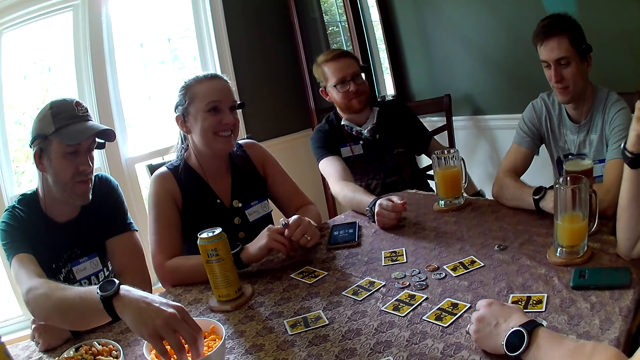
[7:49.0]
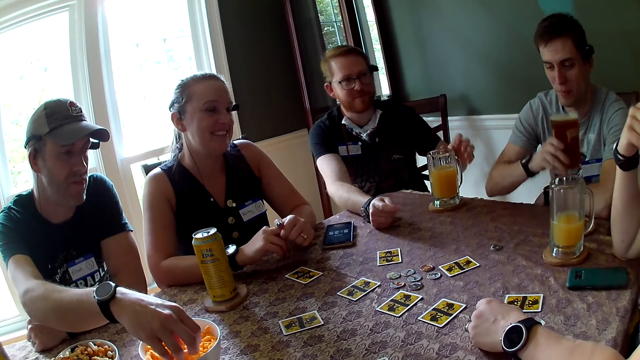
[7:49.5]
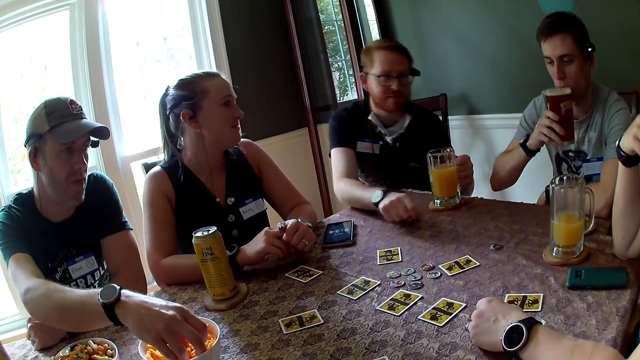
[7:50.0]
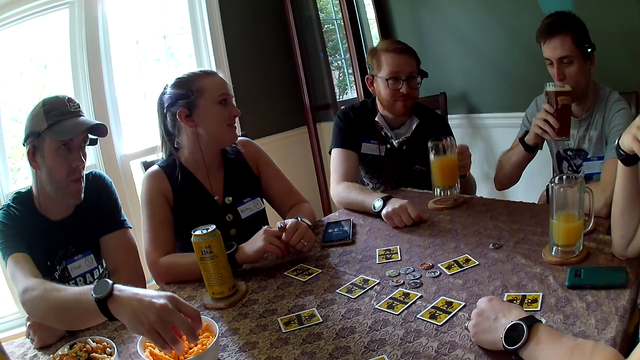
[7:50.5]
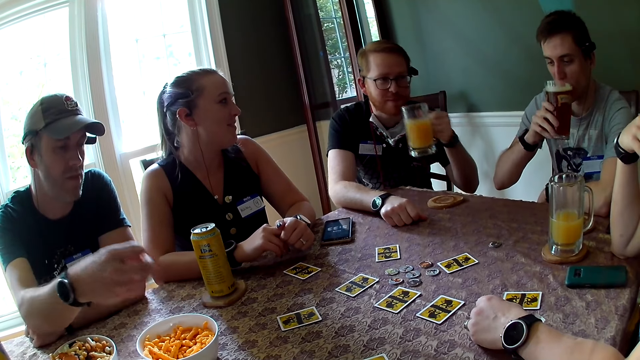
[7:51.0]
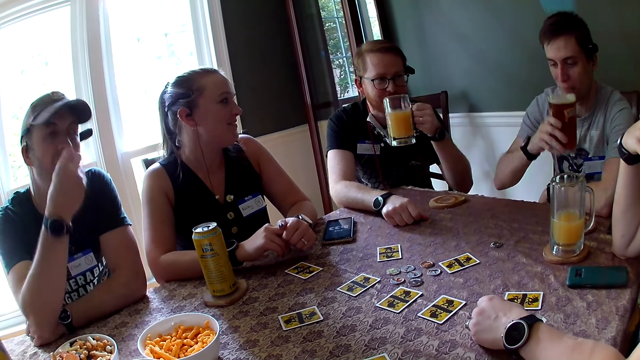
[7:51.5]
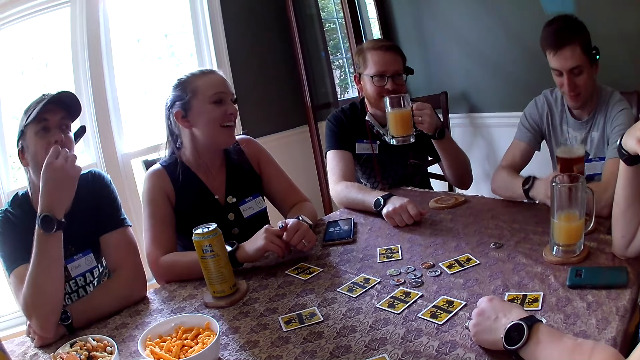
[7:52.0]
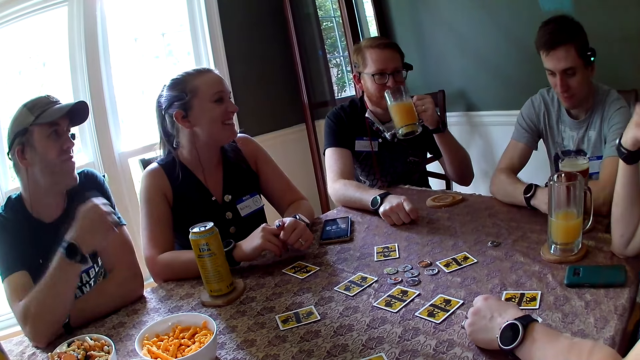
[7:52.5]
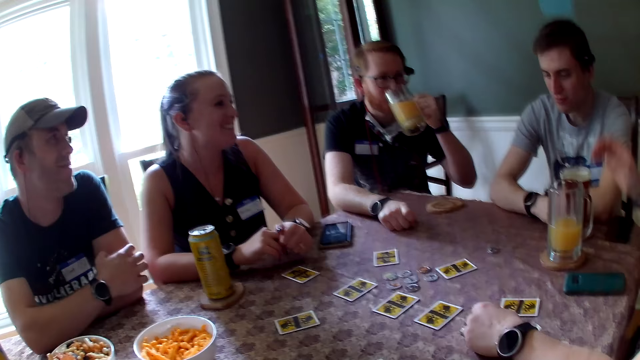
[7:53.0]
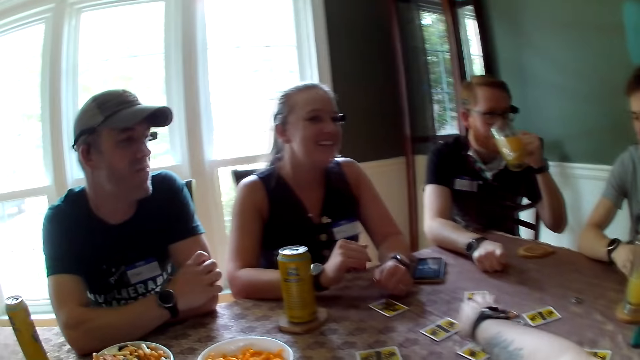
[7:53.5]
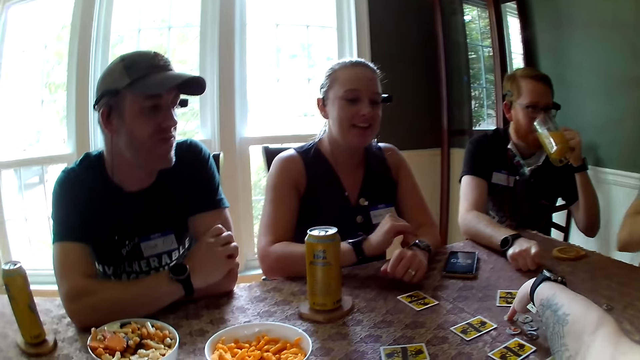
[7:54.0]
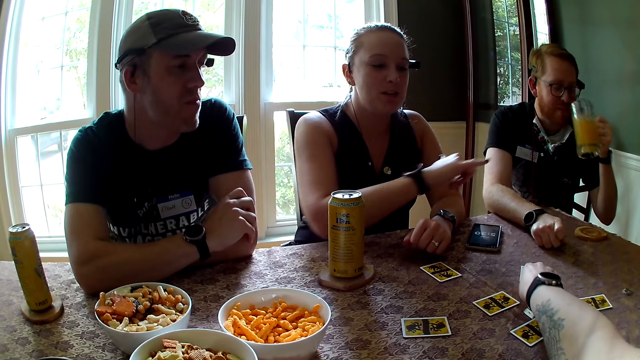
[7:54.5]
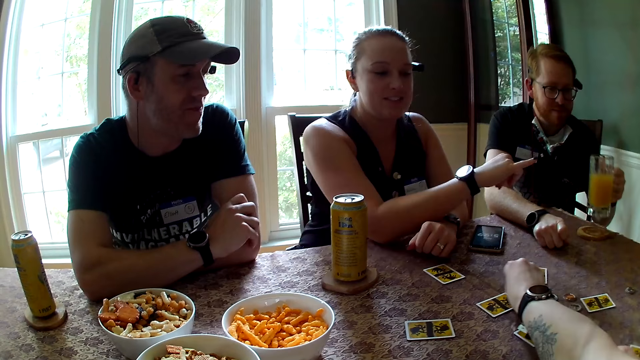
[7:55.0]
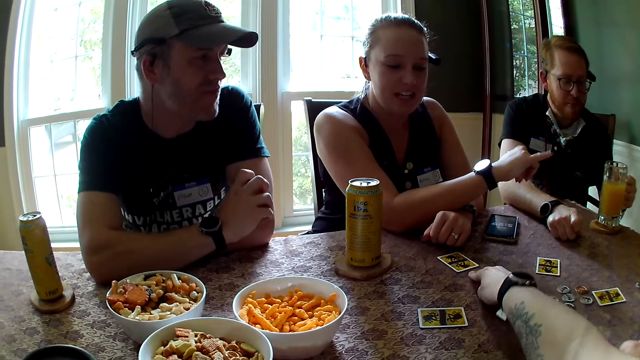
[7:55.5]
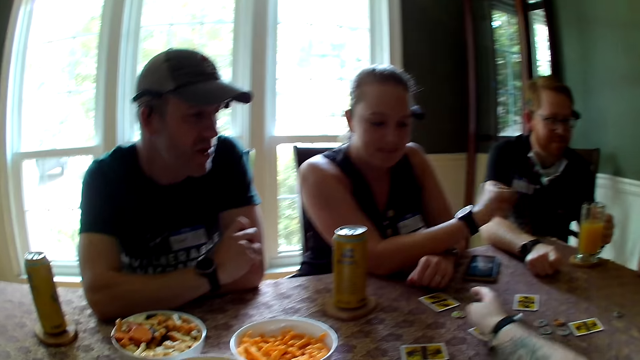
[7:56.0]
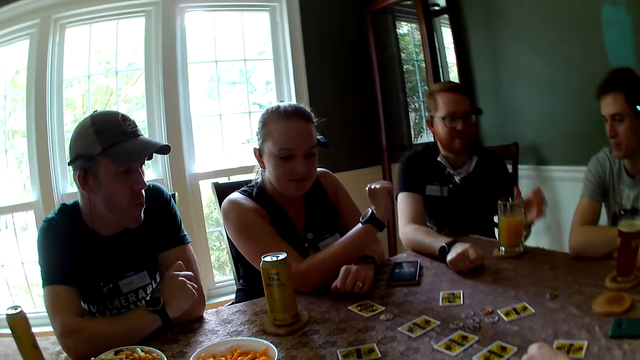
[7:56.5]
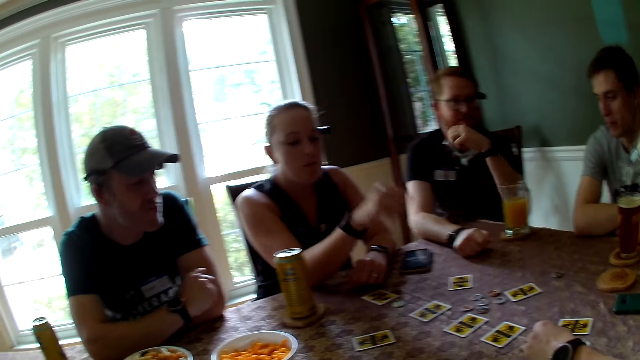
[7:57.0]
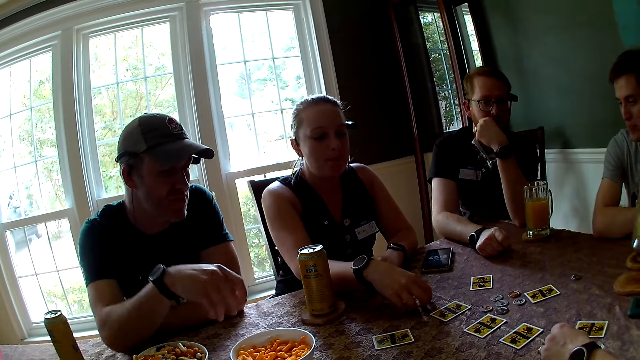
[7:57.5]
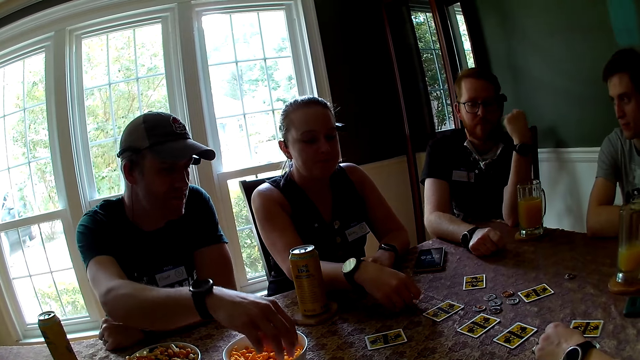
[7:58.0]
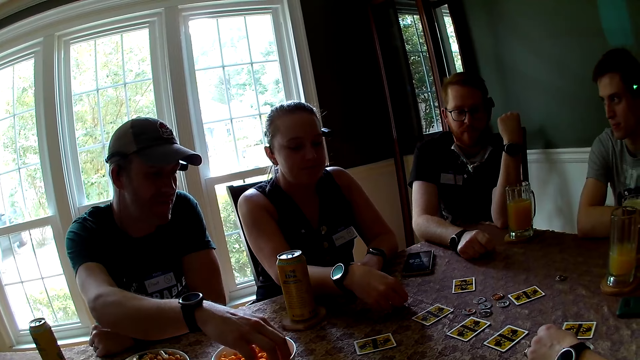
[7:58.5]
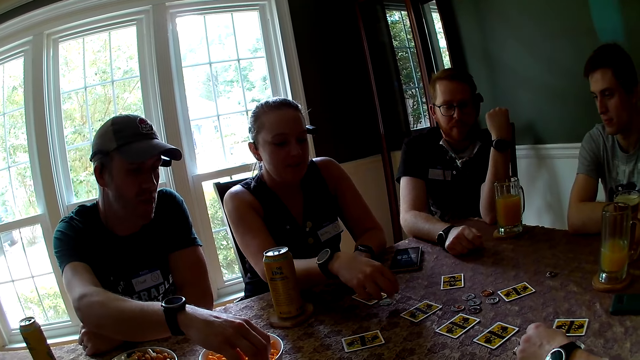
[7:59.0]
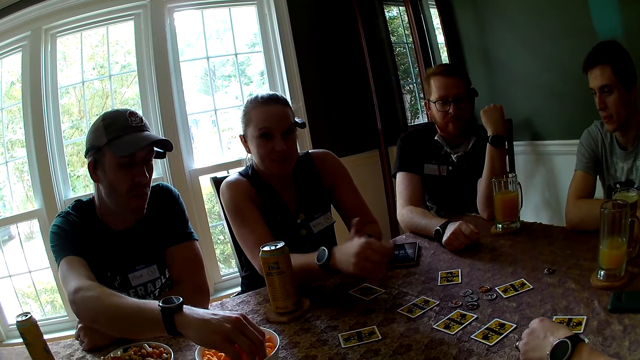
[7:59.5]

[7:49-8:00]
A man picks a cup of drink from the table with his right hand and drinks from the cup in his right hand. Another man picks the cup of juice on the coaster with his left hand. A woman talks with the second man. A third man eats the cheese puffs in his right hand. The second man drinks the cup of juice in his left hand. The first man drops the cup in his right hand on the table. The woman talks with the second man. The camera wearer moves a chip on the table with her right hand toward the woman. The woman gestures over the table with her right hand. The second man drops the cup in his left hand on the coaster. Another woman talks with the first woman. The camera wearer points to the card. The second man touches his face with his left hand. The first woman puts her right hand on the table. The third man picks cheese puffs from the bowl on the table with his left hand. The first woman picks the card.

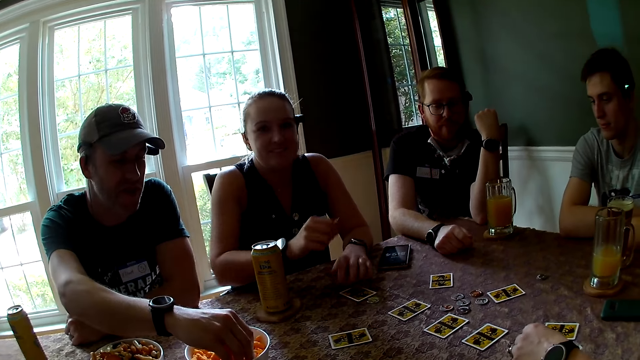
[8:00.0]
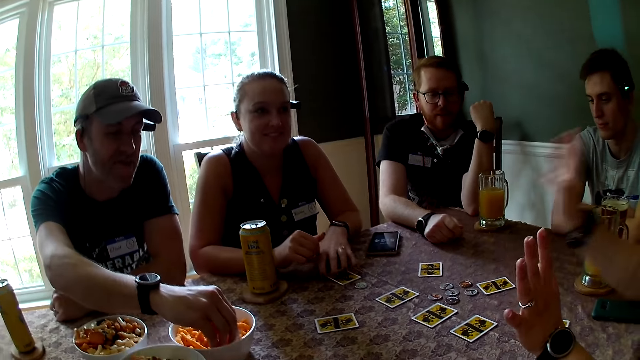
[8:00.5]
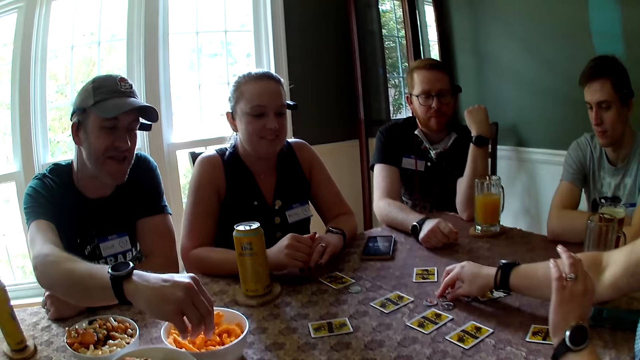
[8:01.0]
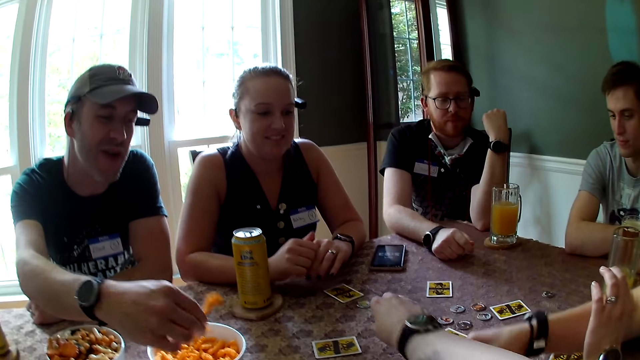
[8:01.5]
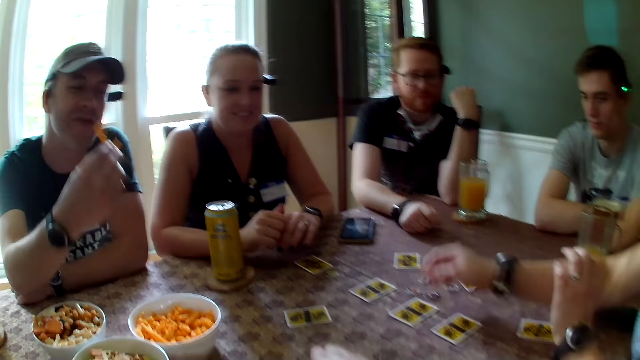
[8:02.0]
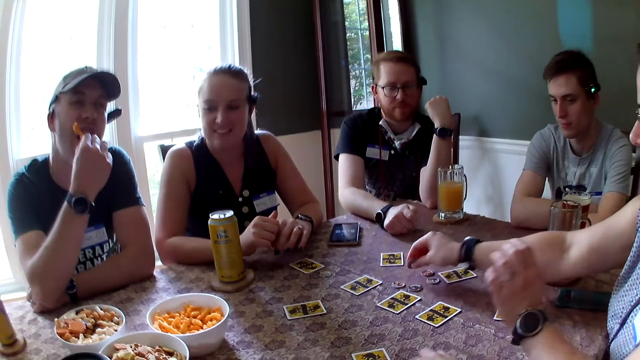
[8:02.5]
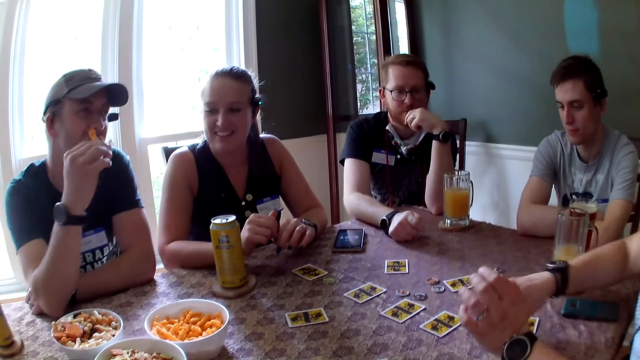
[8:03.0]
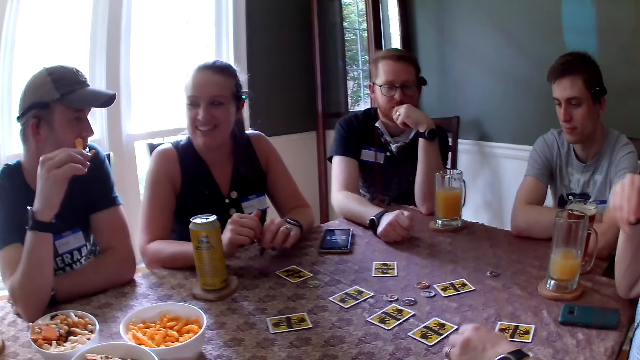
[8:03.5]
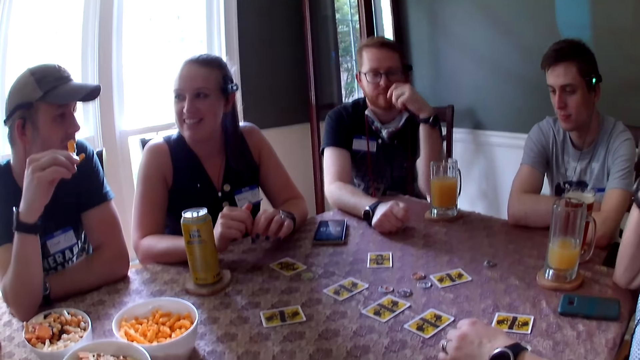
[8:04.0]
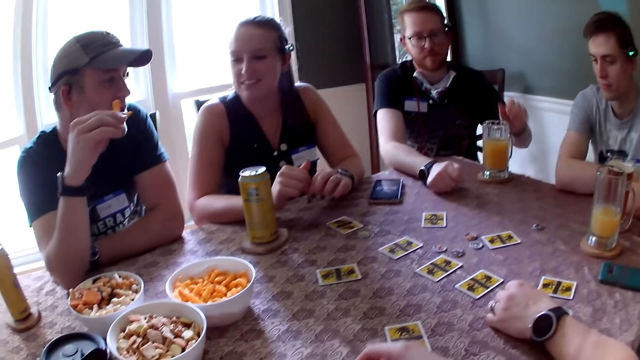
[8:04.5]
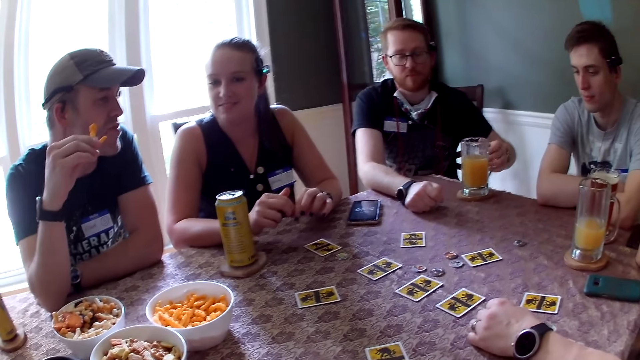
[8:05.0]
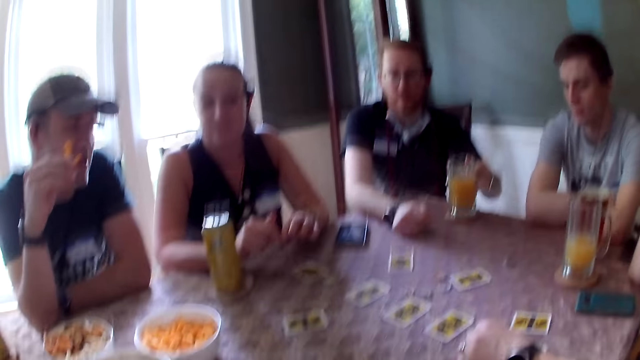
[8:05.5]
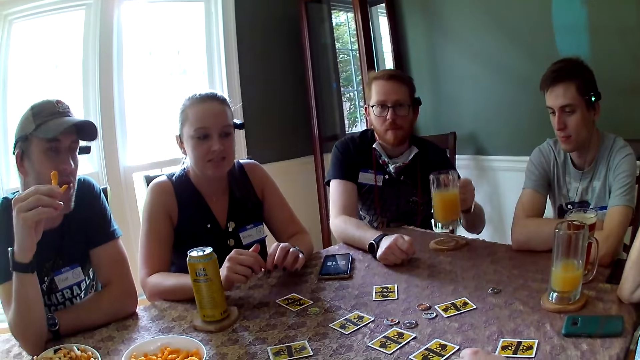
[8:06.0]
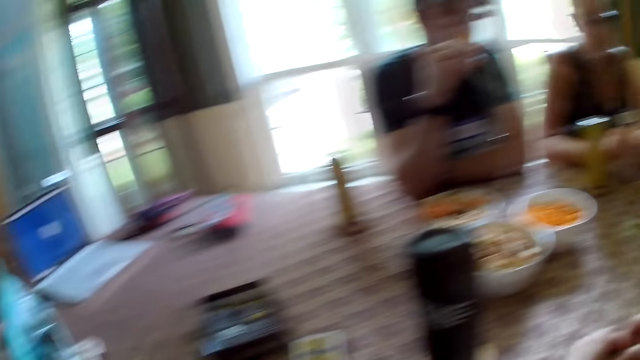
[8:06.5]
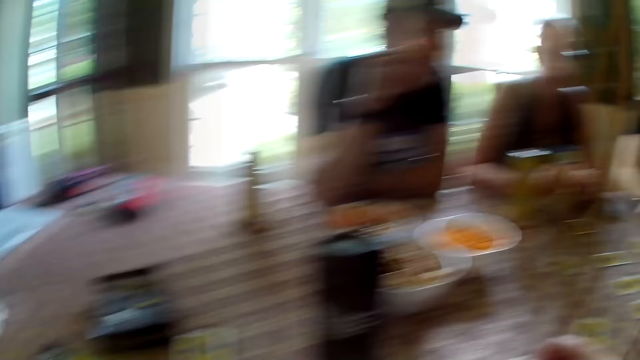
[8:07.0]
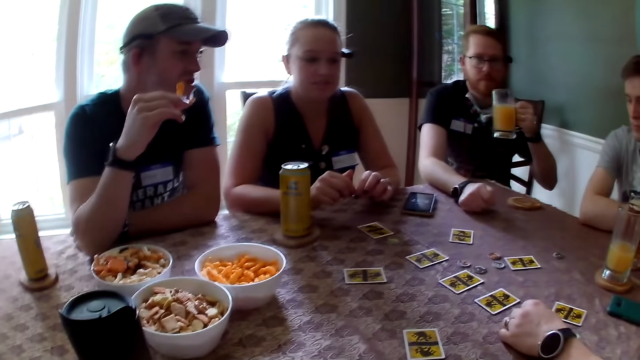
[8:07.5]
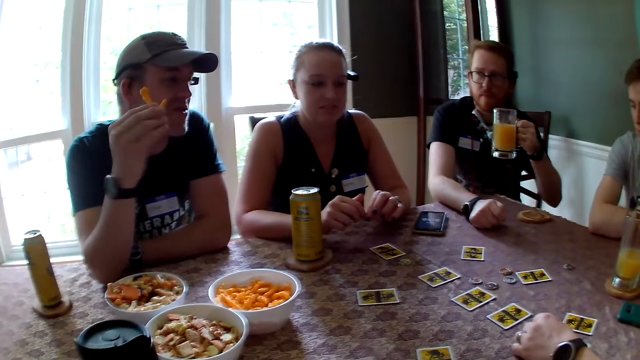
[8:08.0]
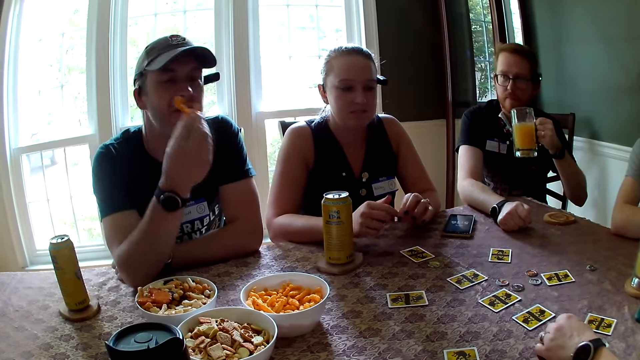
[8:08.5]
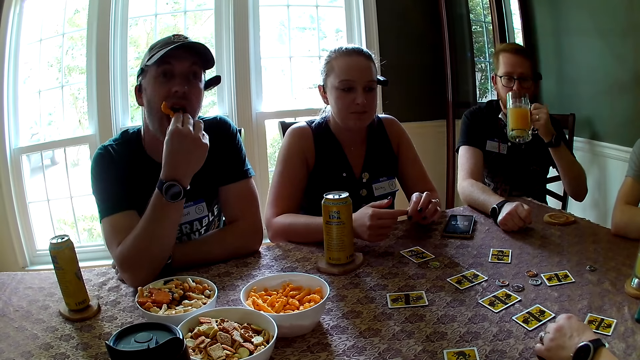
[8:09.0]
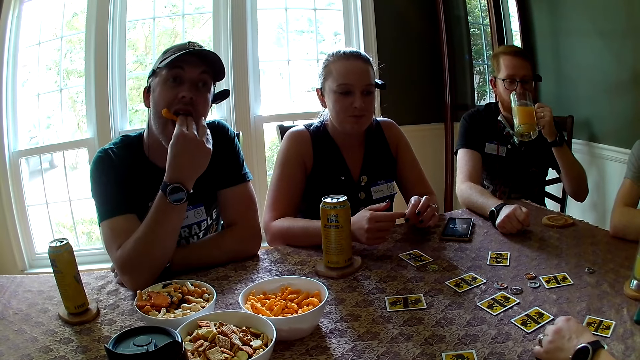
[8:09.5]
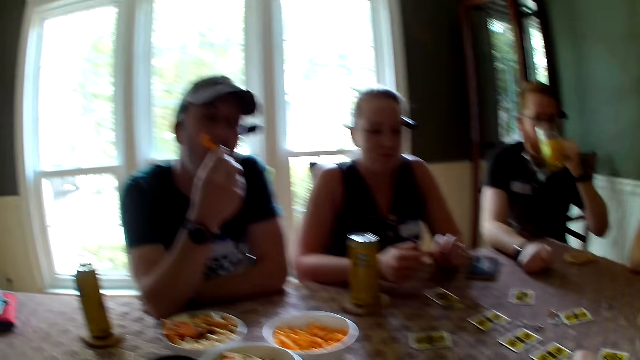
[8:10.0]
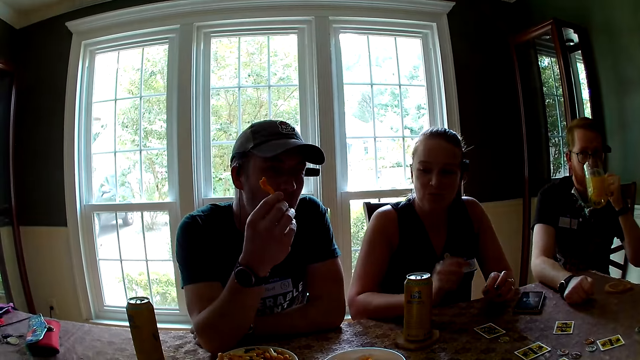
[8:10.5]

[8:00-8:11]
A woman gestures over the table with her left hand. The camera wearer stretches their hand. A man picks something. The woman moves chips on the table with her right hand. The camera wearer moves a chip on the table with their right hand. The man eats the cheese puffs in his right hand. The man talks with a lady. Another man picks the cup of juice on the coaster with his left hand. The camera wearer looks around the room. The first man eats something. The other man drinks from the cup in his left hand.
